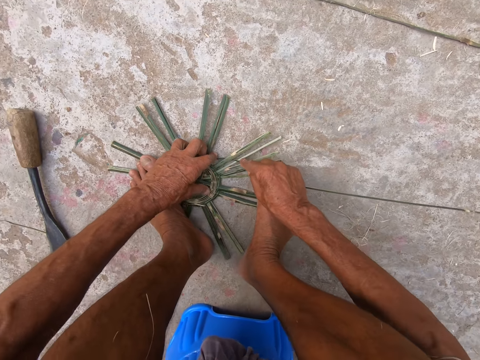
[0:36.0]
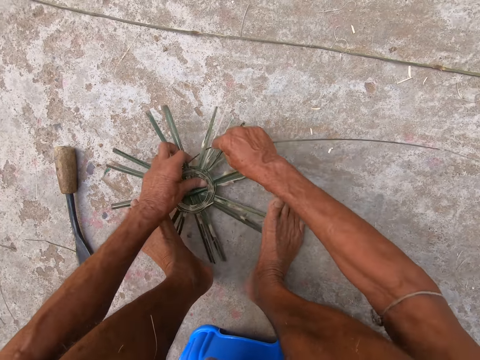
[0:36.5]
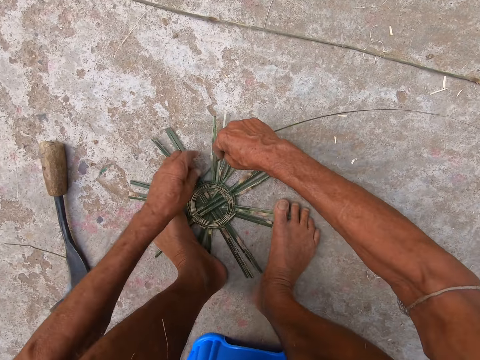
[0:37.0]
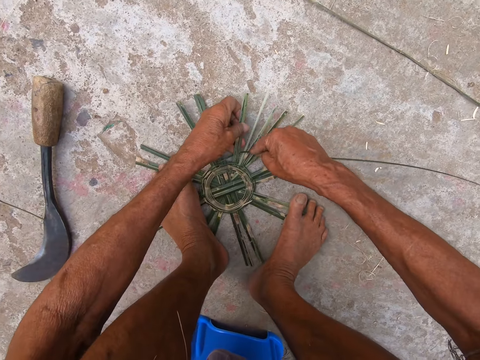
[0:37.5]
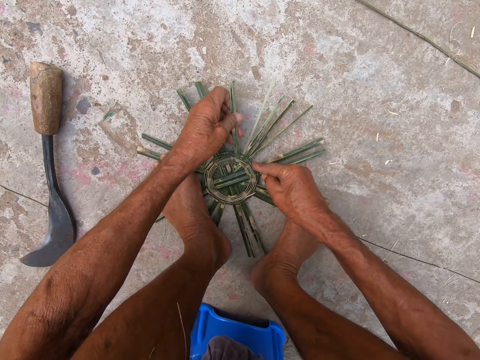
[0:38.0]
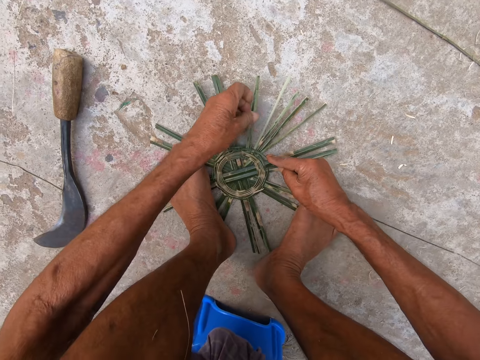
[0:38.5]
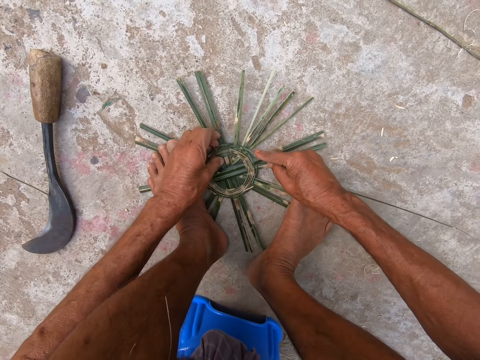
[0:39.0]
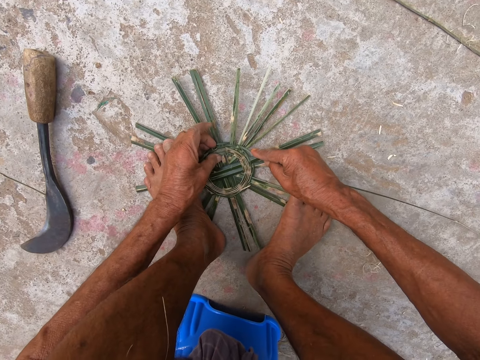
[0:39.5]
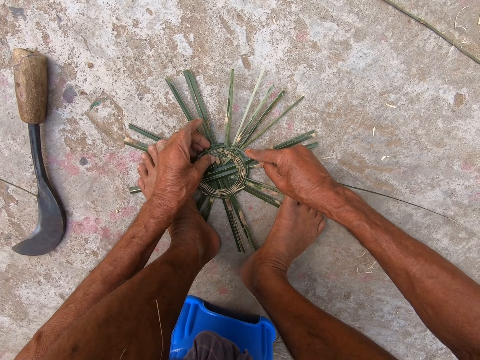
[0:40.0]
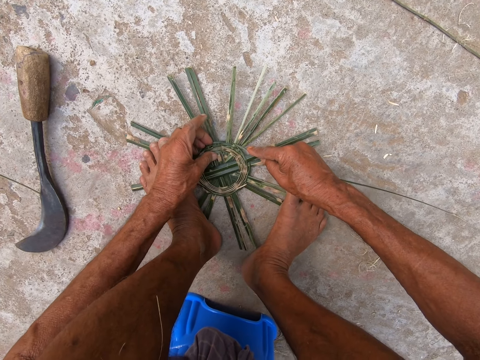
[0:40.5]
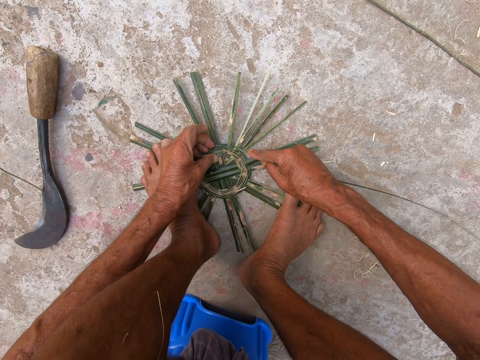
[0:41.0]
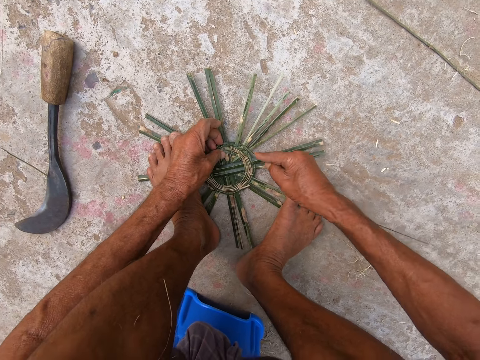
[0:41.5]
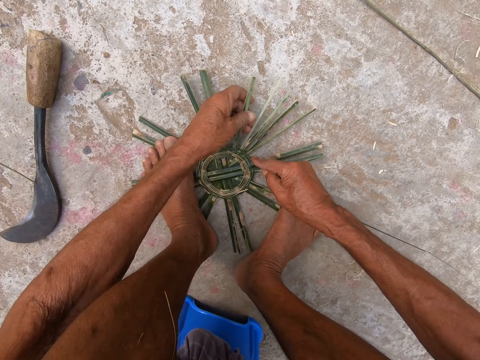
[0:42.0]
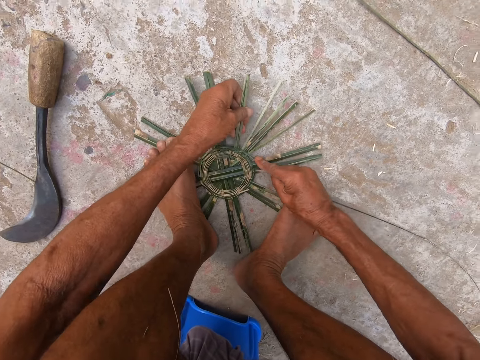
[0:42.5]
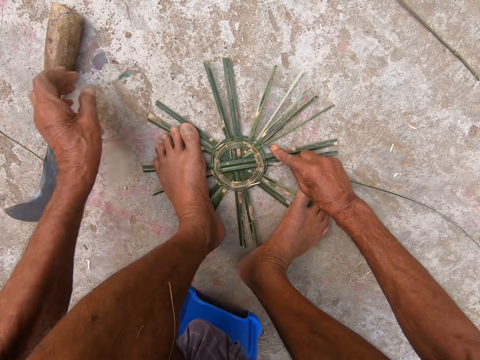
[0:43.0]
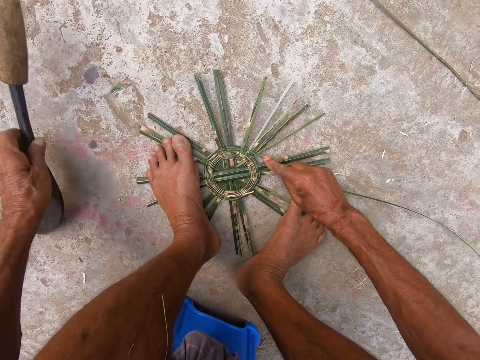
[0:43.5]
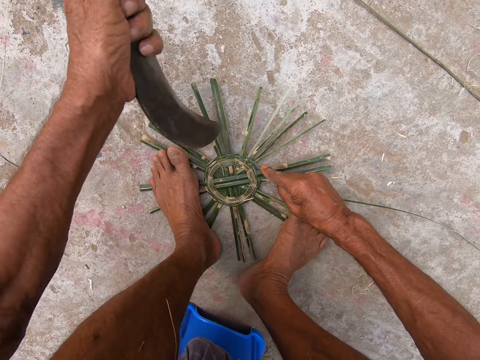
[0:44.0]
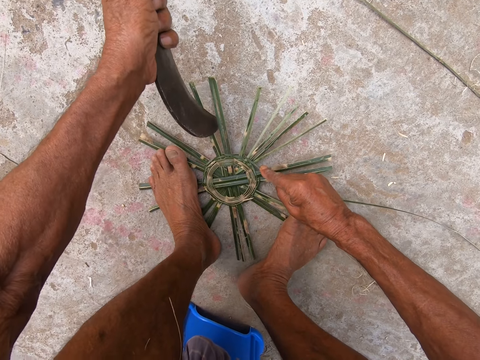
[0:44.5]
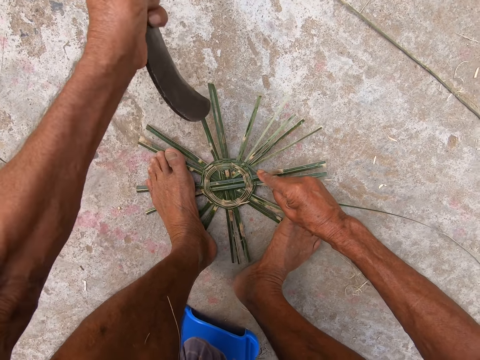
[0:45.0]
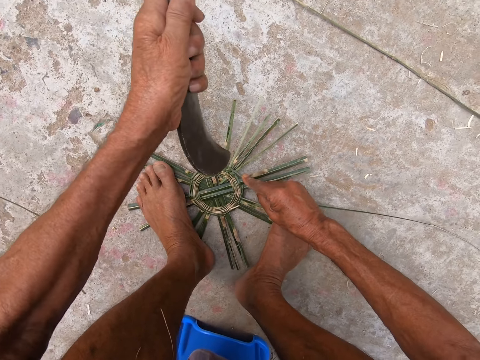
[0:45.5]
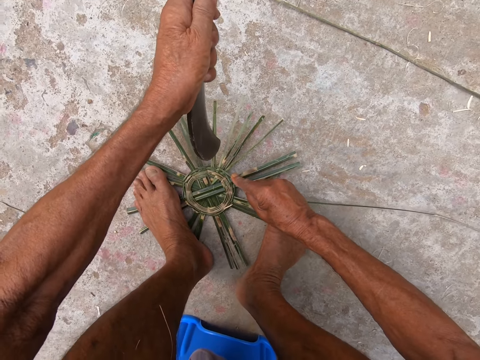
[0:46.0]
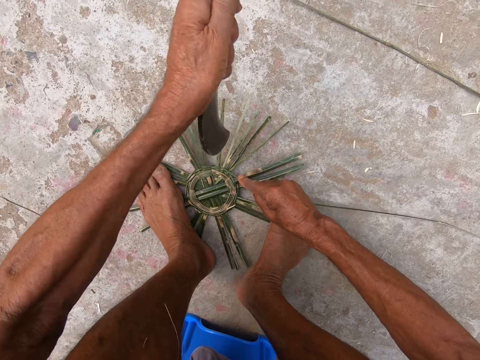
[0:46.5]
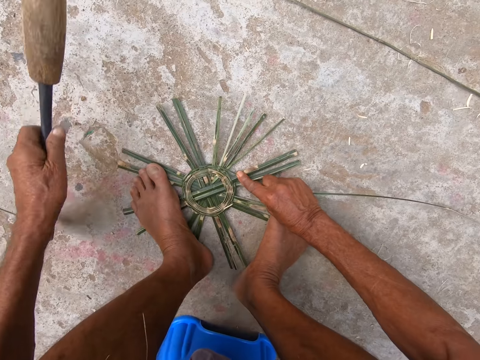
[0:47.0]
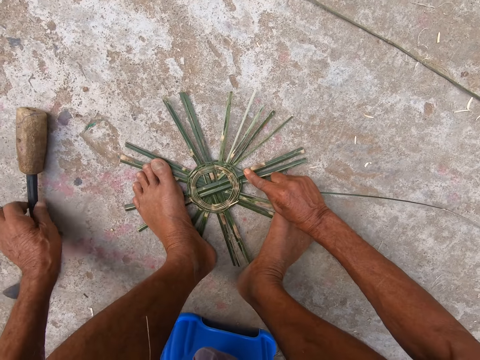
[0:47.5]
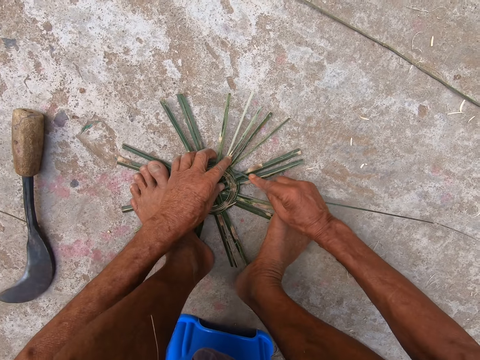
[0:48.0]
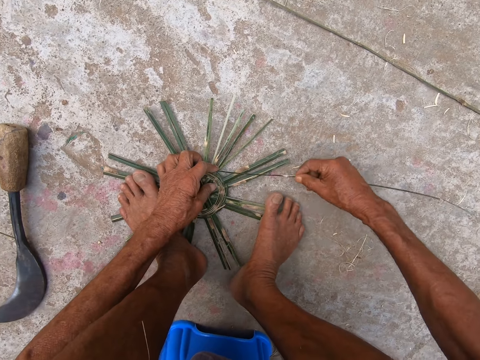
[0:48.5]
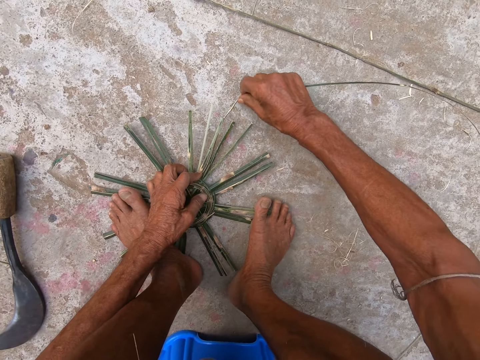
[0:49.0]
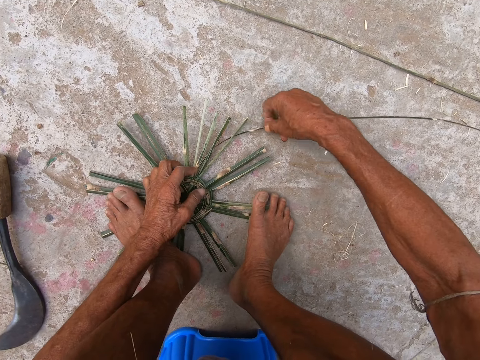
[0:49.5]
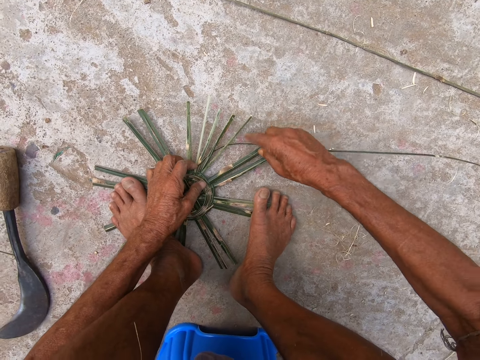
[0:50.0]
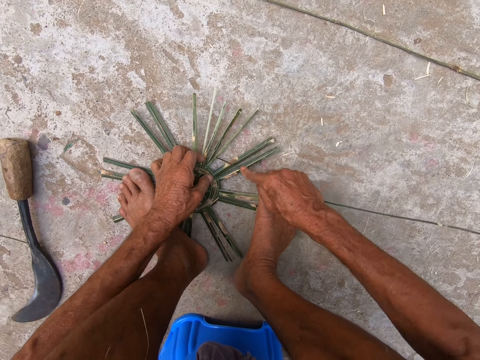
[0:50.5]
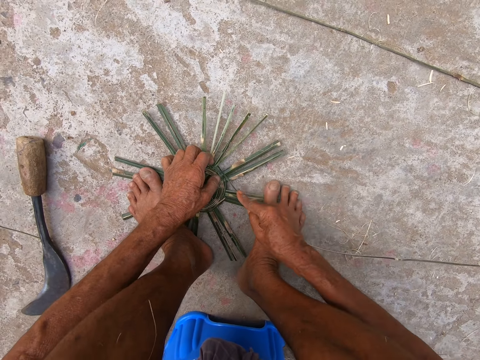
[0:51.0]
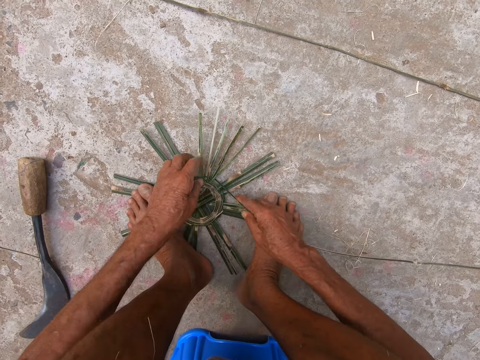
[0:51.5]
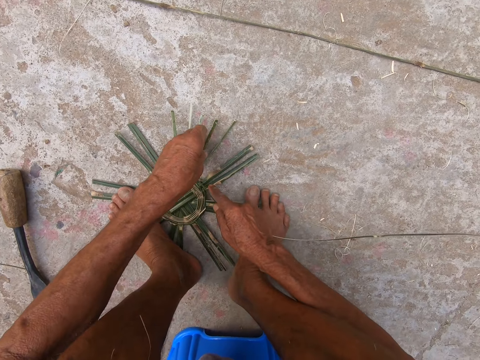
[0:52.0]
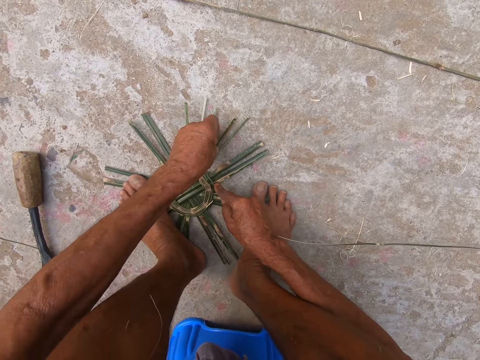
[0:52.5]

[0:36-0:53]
The camera wearer turns the basket base on the floor with his left hand. He puts his left leg on the basket base. He weaves the basket base with both hands. He picks up the sickle from the floor with his left hand. He hits the basket base on the floor with the sickle in his left hand. He does it again. He drops the sickle on the floor with his left hand. He weaves the basket base with both hands.

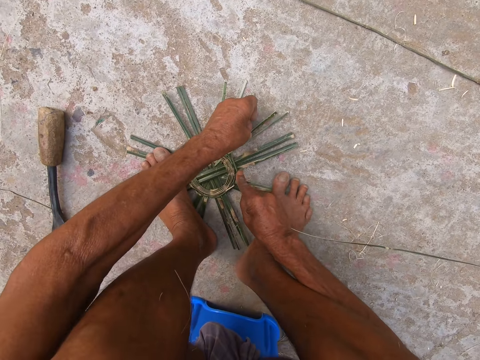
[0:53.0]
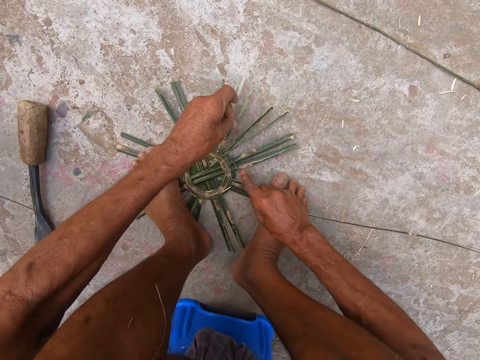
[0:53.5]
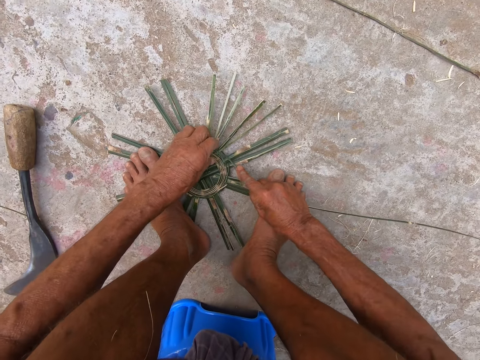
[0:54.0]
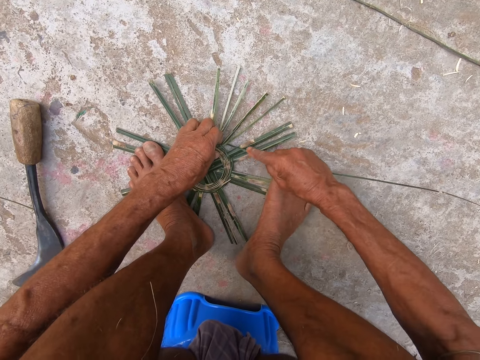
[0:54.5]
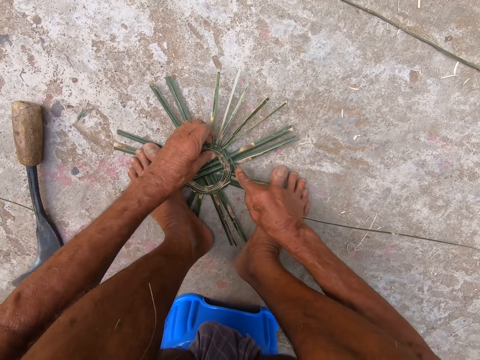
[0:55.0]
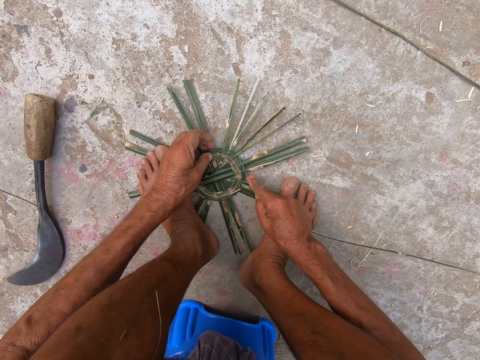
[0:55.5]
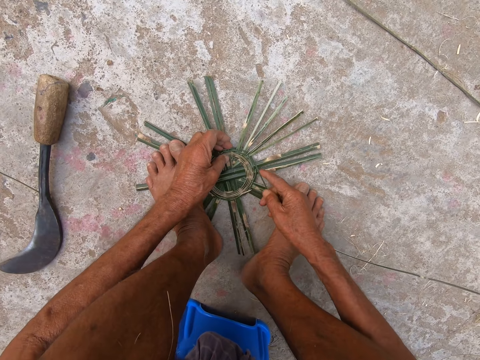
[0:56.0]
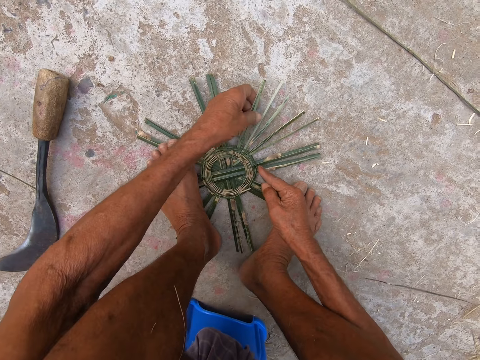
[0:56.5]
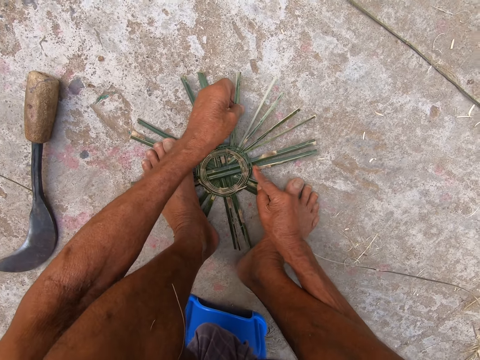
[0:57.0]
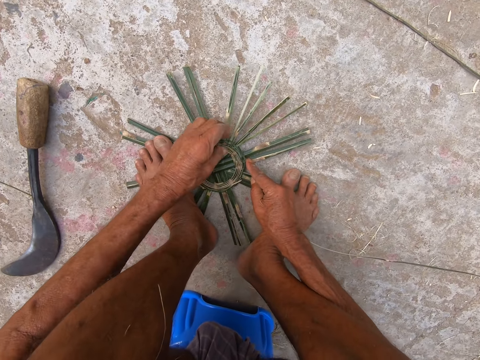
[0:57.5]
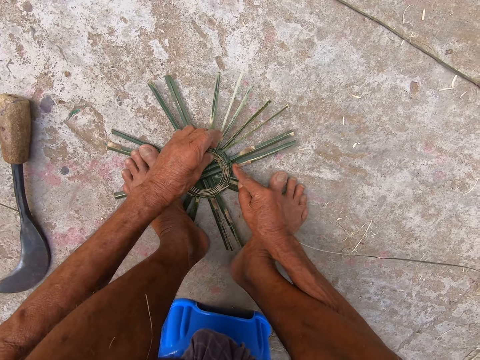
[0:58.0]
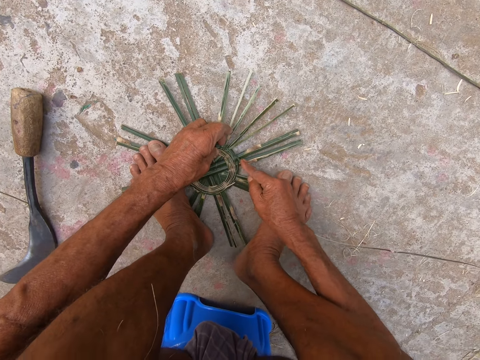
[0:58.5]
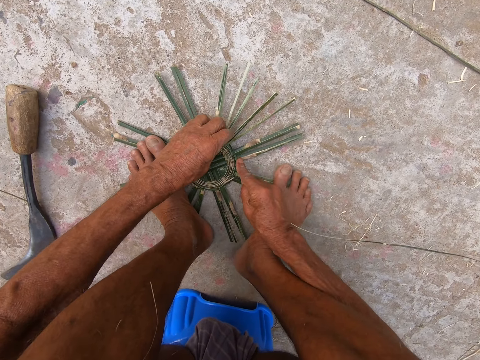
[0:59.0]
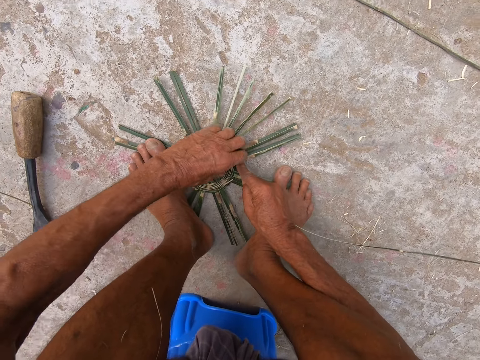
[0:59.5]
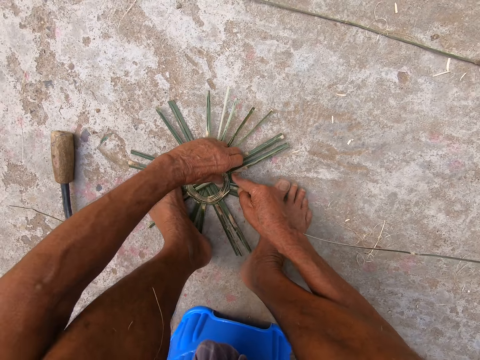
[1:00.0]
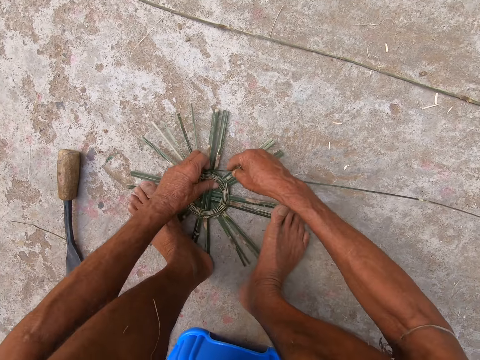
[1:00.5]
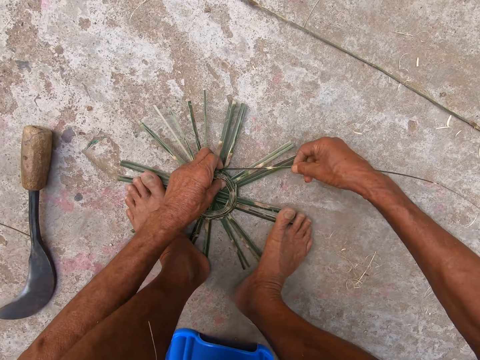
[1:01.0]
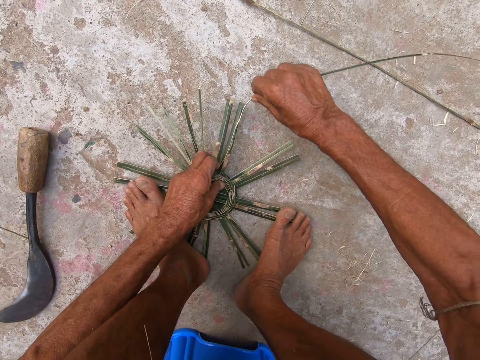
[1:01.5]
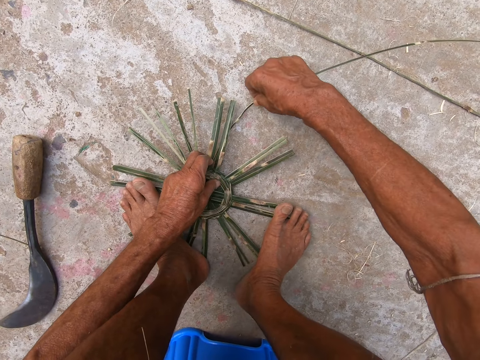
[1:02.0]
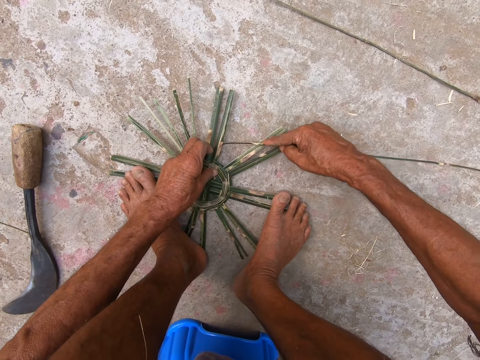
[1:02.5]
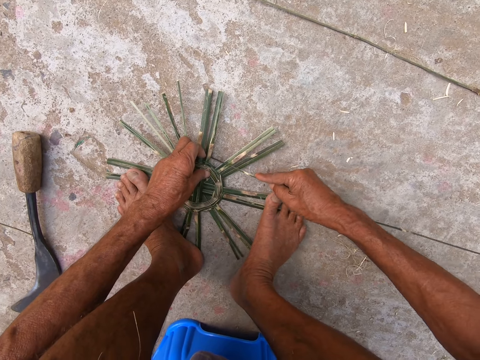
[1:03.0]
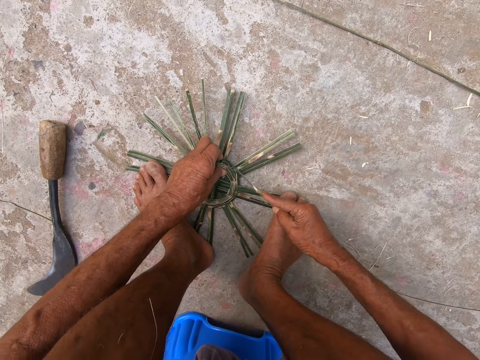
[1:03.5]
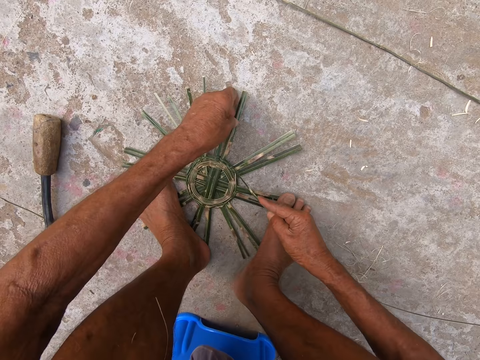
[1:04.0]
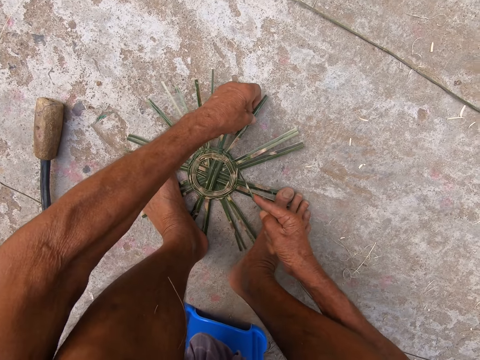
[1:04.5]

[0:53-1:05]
The camera wearer lifts his left leg from the basket base. He lifts the basket base from the floor with both hands. He places the basket base on the floor with both hands. He places his left leg on the basket base. He weaves the basket base with both hands.
